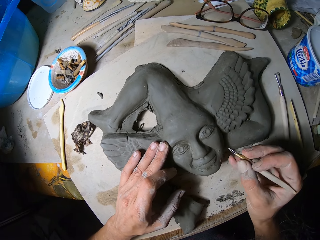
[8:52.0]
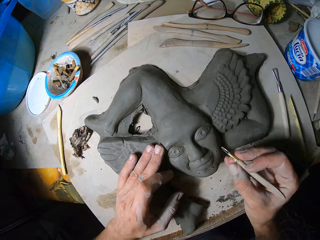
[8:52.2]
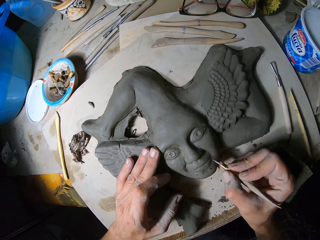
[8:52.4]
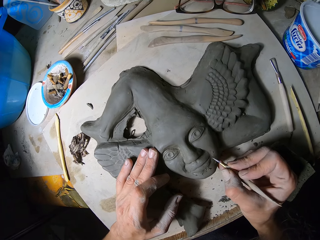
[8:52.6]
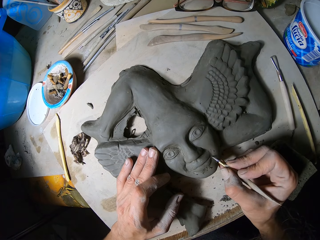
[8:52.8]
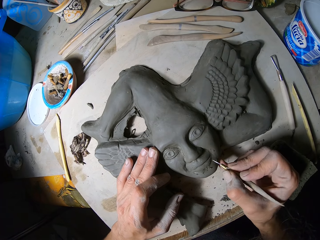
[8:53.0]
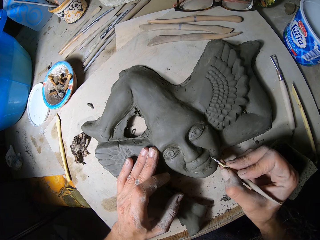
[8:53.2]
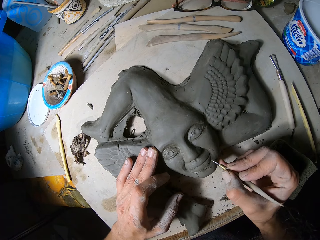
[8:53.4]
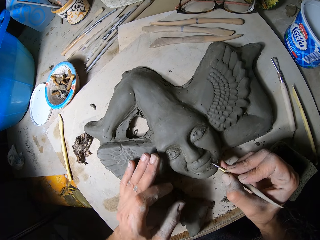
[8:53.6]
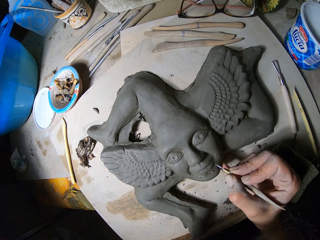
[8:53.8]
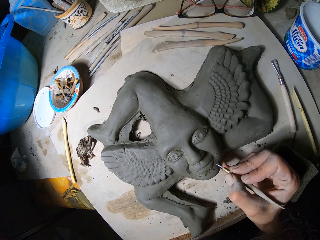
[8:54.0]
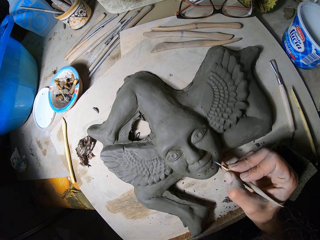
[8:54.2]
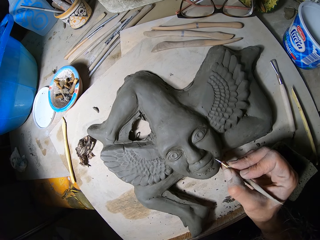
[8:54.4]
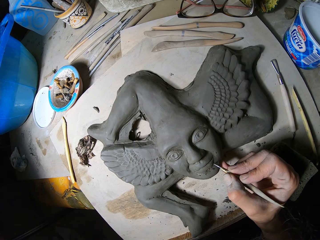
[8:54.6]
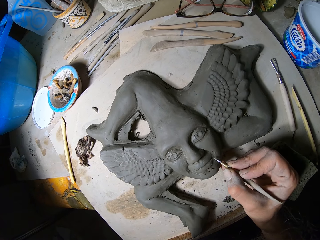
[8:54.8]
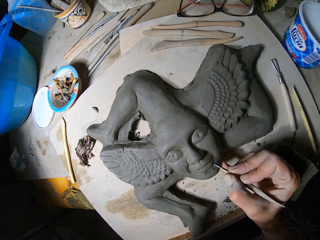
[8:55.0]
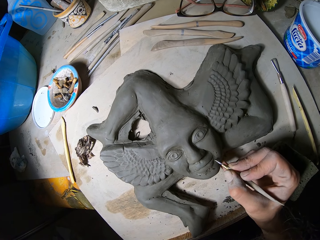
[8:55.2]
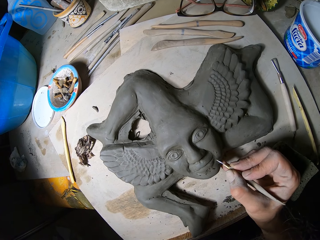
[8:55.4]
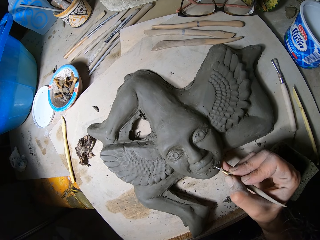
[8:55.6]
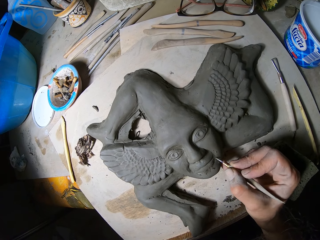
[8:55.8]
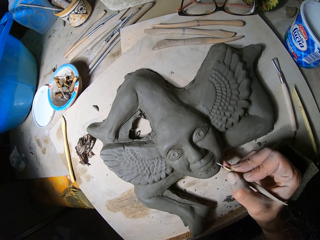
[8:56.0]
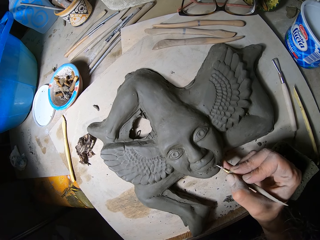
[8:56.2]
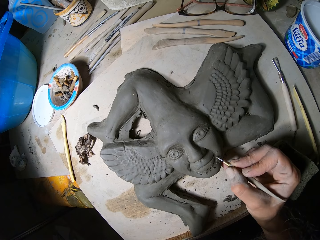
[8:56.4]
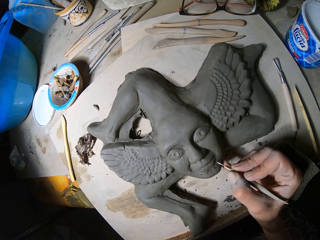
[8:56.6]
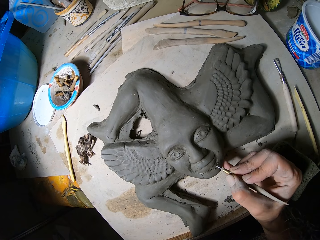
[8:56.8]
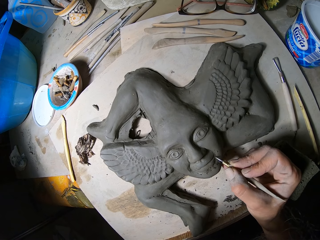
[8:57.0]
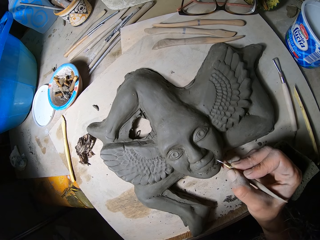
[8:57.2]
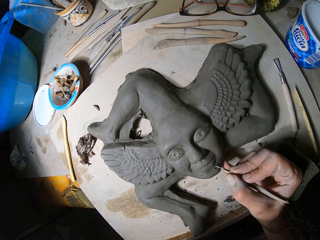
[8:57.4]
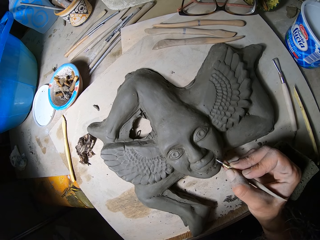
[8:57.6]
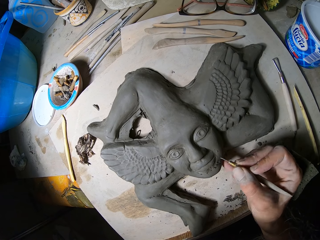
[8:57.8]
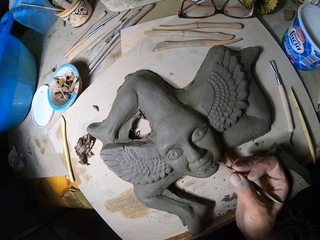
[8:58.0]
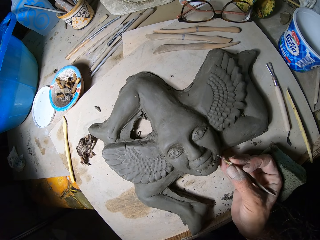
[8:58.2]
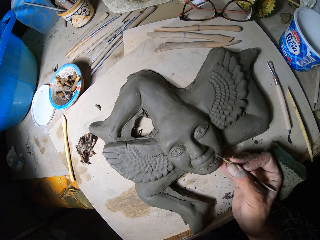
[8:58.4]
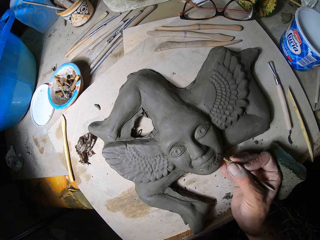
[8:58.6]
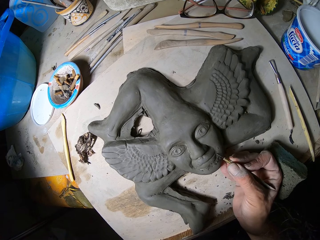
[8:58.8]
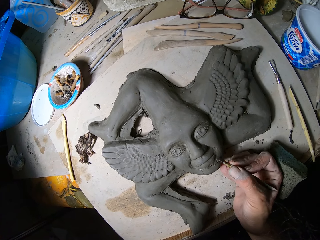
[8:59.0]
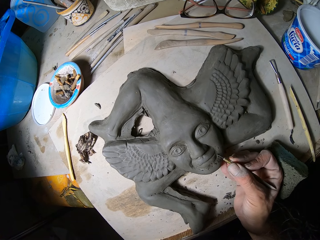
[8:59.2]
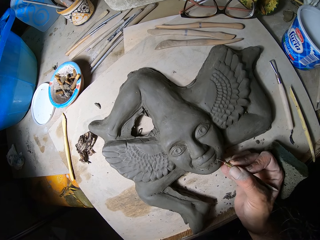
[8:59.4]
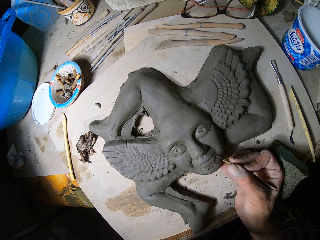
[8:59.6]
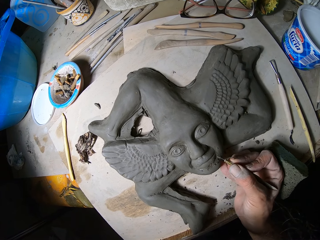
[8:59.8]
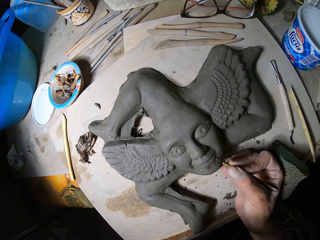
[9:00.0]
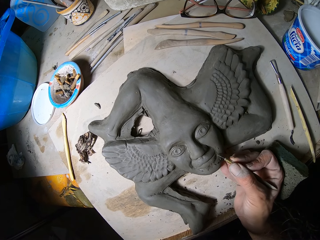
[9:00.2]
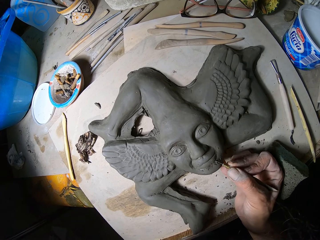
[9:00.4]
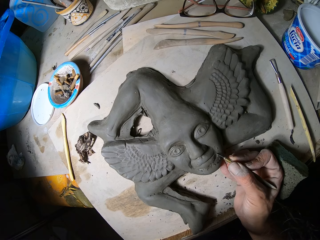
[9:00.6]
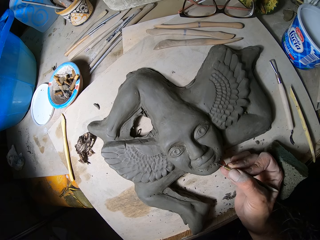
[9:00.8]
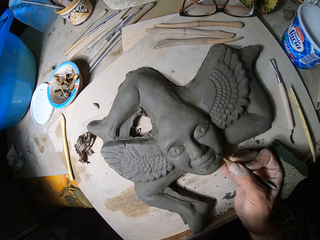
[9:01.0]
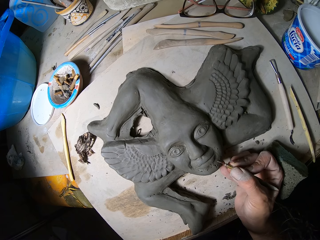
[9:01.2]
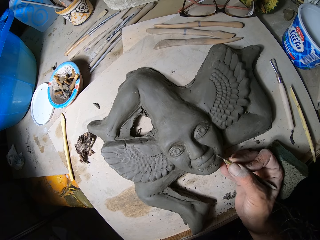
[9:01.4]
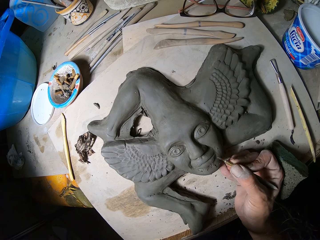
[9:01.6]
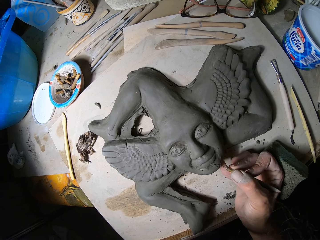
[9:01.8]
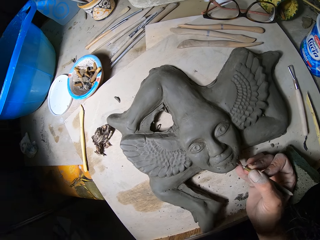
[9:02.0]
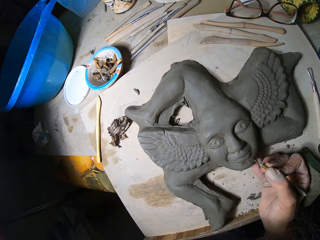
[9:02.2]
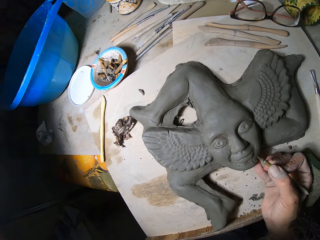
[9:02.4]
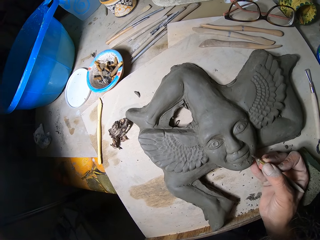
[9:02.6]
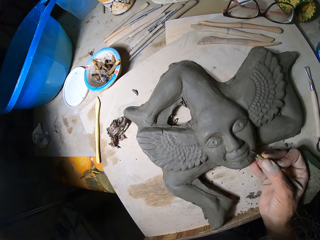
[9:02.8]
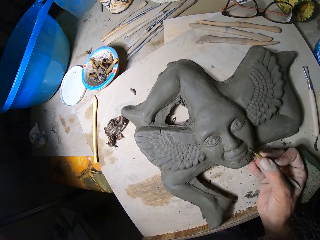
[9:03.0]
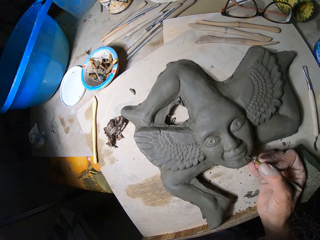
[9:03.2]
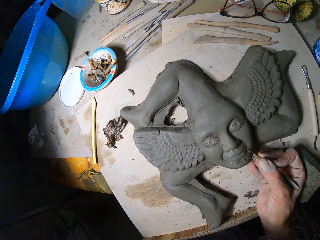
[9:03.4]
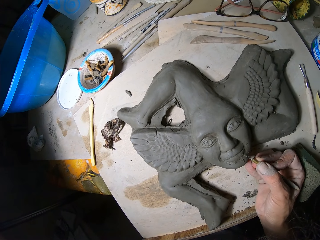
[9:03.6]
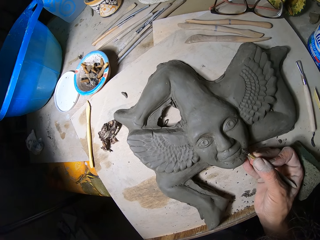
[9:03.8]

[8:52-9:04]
The camera wearer removes the hand from the sculpture. They decorate the sculpture.

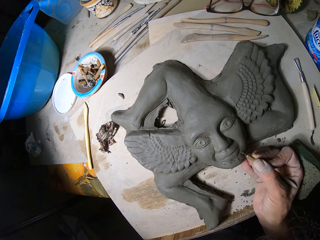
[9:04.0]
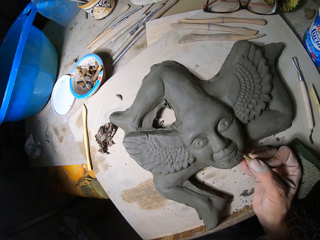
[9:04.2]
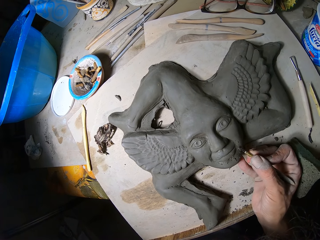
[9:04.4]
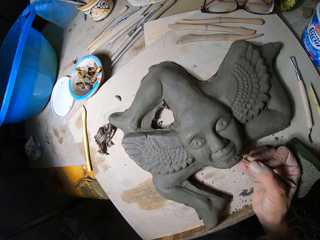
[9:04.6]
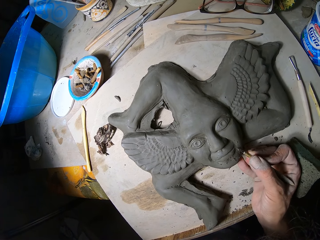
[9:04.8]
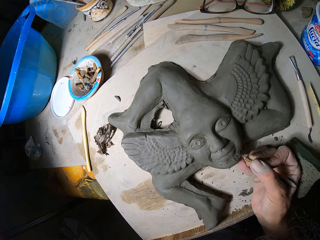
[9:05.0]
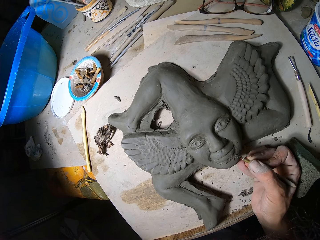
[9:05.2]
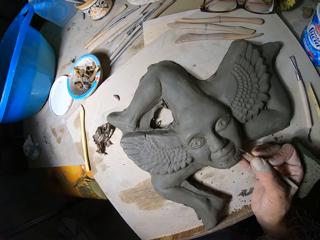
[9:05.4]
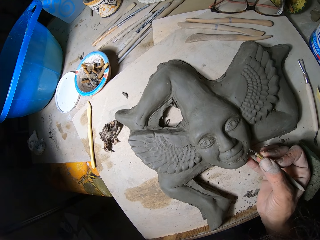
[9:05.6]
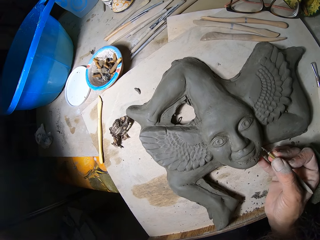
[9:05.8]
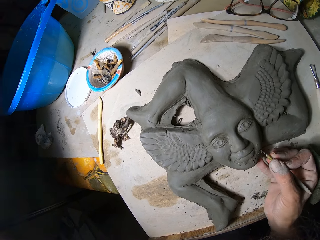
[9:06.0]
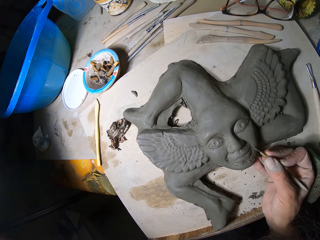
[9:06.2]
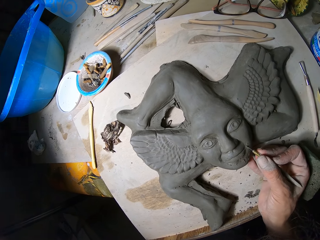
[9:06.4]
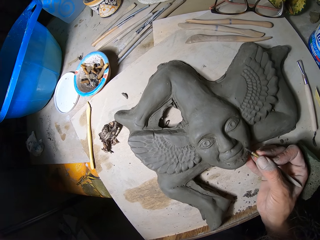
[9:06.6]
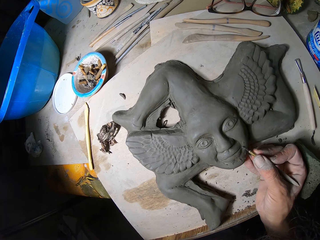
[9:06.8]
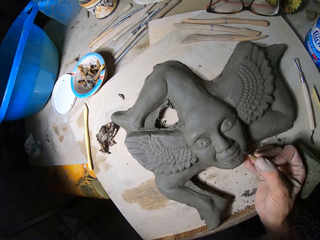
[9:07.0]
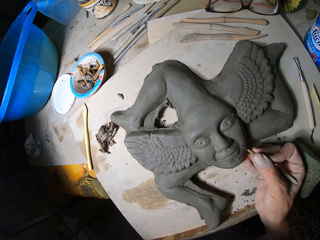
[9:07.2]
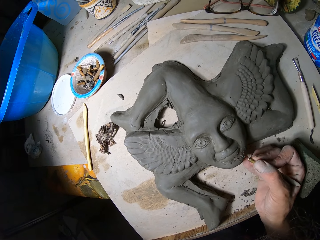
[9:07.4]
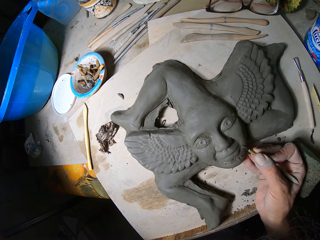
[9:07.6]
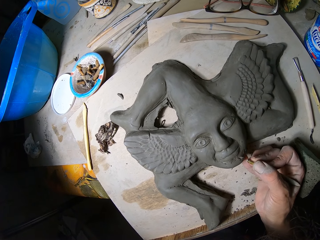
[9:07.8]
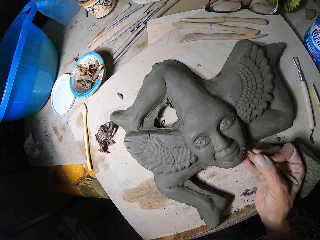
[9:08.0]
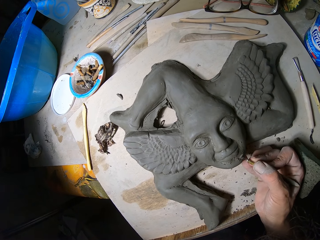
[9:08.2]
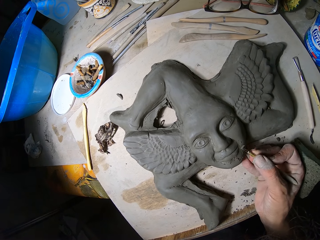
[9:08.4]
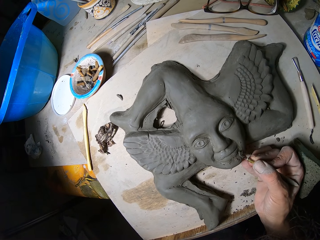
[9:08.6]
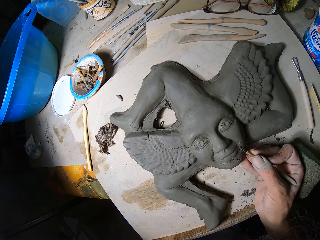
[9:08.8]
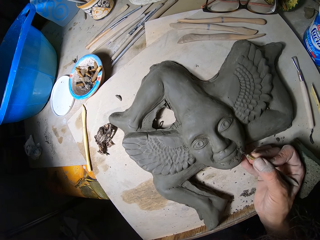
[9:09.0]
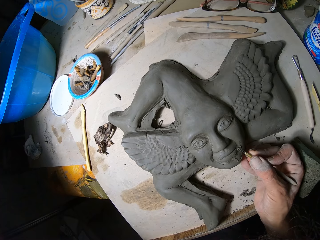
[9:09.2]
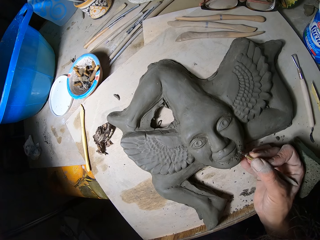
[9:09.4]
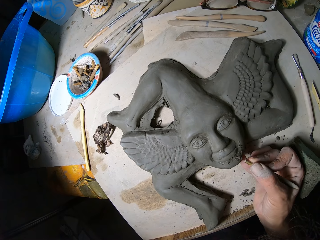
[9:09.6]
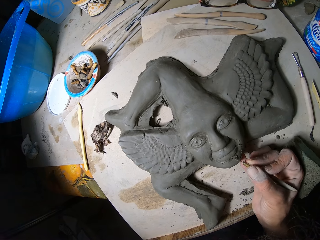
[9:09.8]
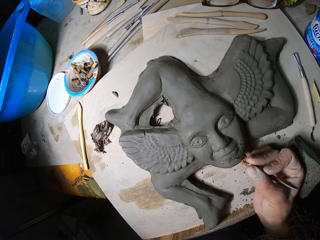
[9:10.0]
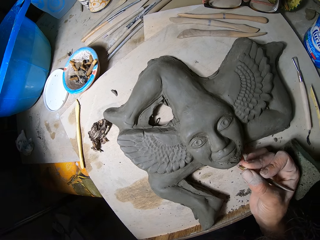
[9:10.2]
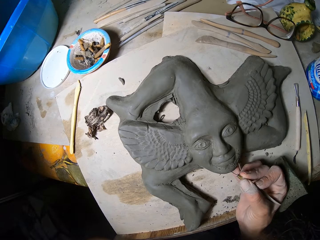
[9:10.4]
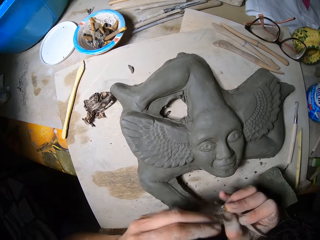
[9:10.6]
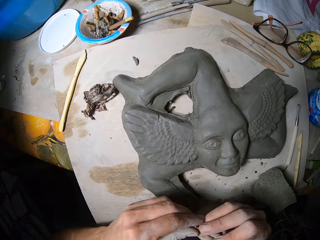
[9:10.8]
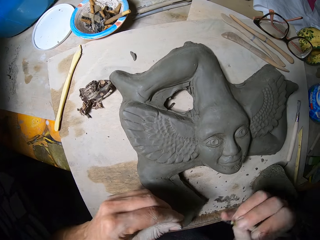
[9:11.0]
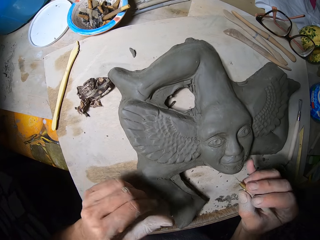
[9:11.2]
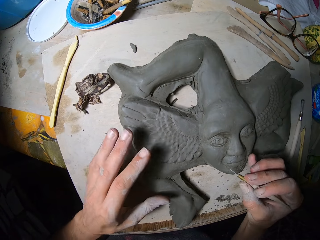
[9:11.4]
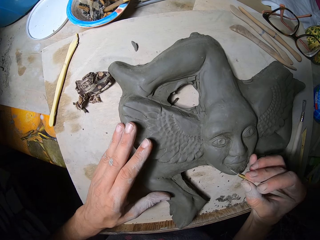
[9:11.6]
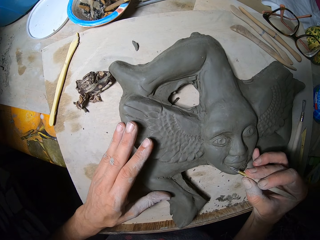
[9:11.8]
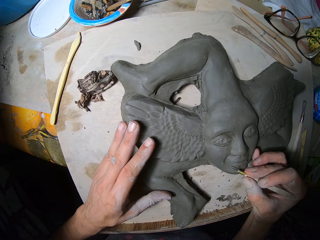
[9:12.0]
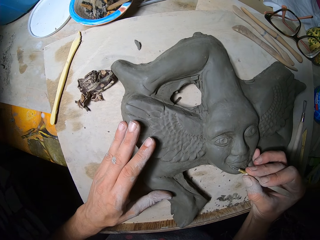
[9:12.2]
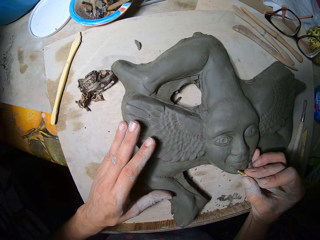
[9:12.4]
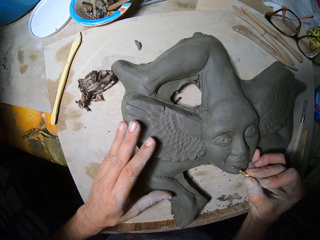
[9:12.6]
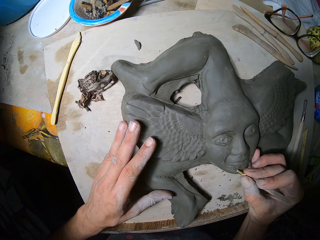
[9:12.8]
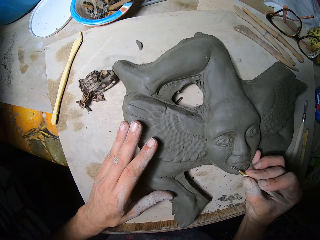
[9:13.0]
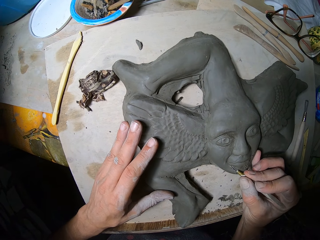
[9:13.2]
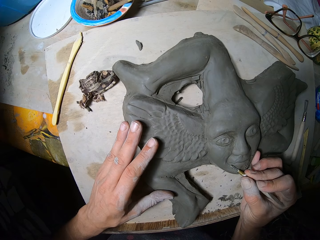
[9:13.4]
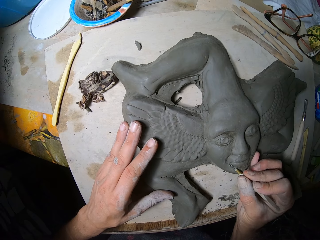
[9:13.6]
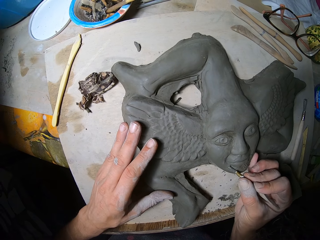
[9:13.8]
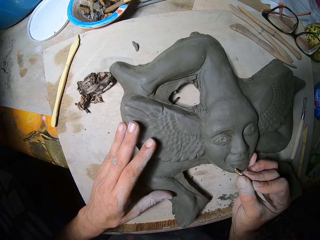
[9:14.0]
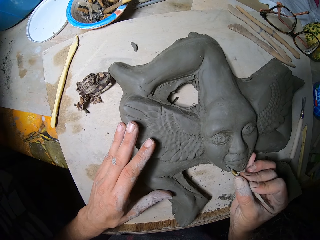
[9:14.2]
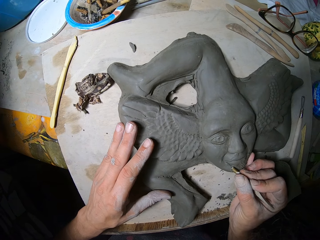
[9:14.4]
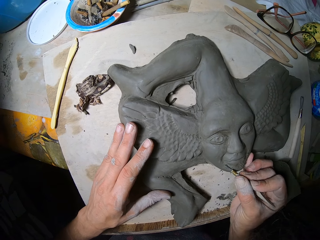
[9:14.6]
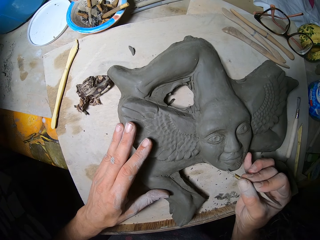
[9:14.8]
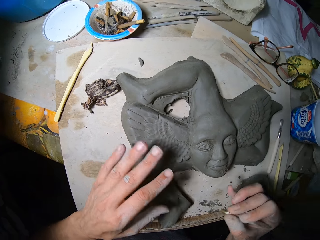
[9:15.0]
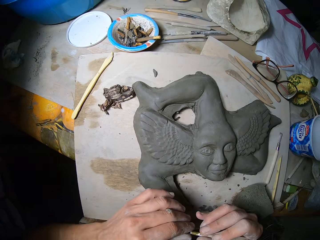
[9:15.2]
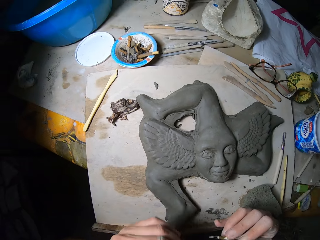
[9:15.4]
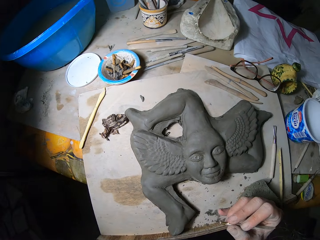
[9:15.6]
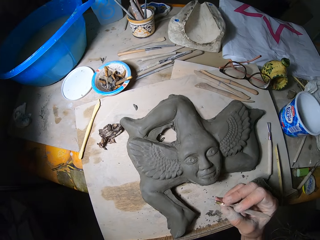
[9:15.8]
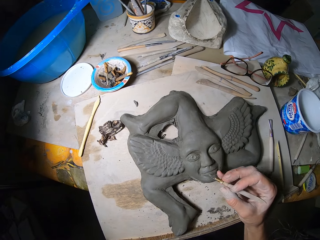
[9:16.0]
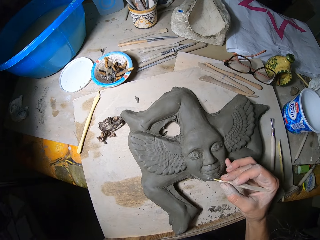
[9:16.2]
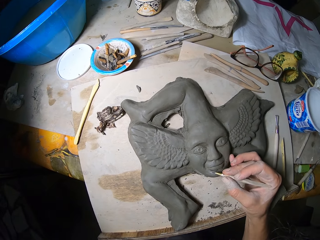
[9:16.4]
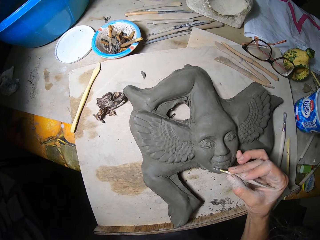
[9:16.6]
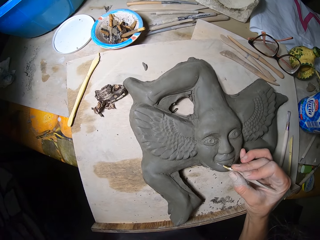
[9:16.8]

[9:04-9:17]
The camera wearer dusts the sharp tip of the modelling tool in his right hand with his left hand. He places his hand on the sculpture. He decorates the sculpture. He carves the artwork on the slate board on the work table with the sharp tip of the modelling tool in his right hand. He wipes out mold plasters on the engraving tool in his right hand with his left hand. He carves out the forms of the relief sculpture with the engraving tool in his right hand.
